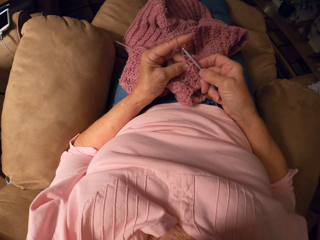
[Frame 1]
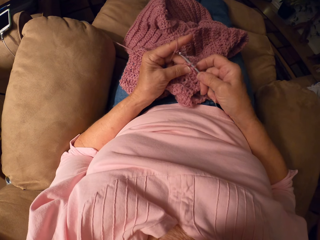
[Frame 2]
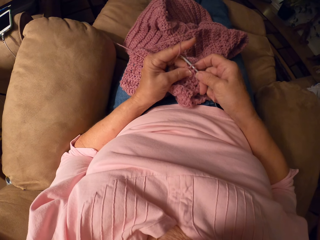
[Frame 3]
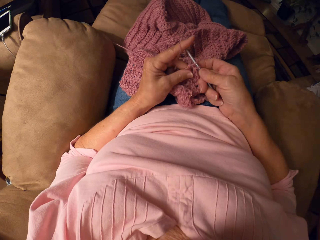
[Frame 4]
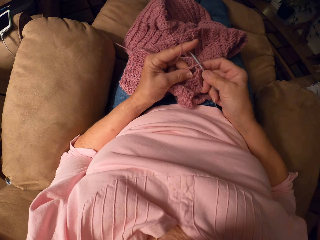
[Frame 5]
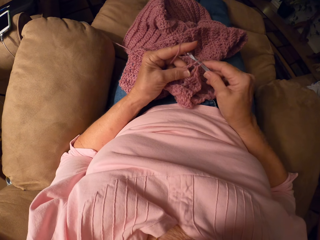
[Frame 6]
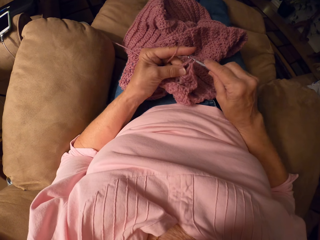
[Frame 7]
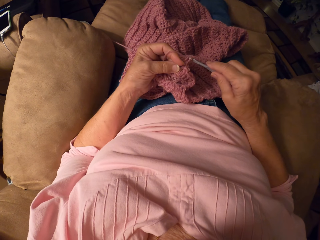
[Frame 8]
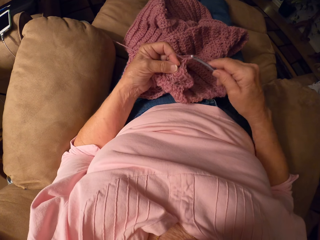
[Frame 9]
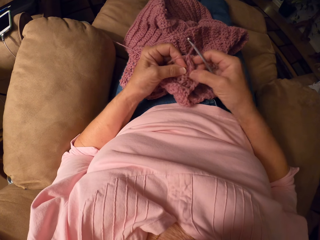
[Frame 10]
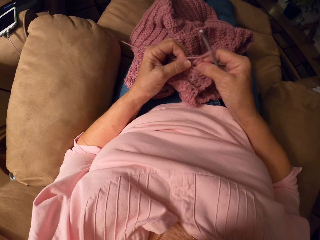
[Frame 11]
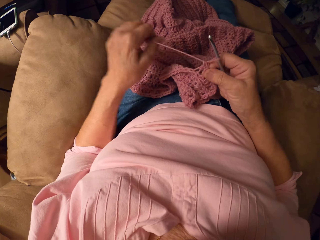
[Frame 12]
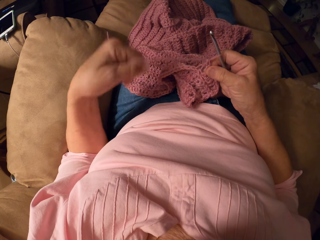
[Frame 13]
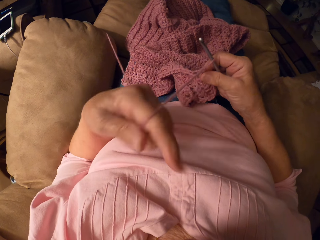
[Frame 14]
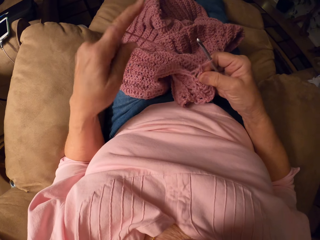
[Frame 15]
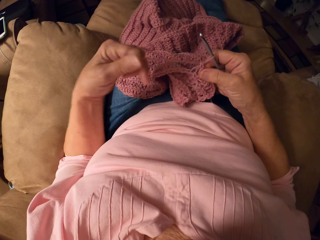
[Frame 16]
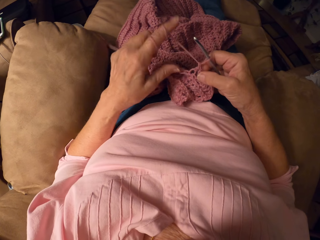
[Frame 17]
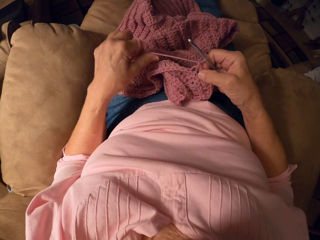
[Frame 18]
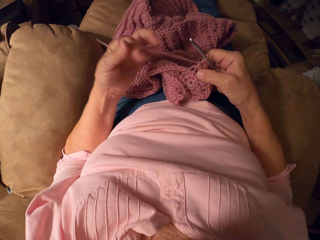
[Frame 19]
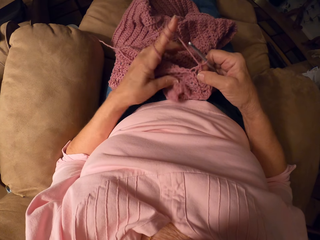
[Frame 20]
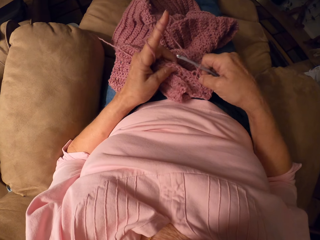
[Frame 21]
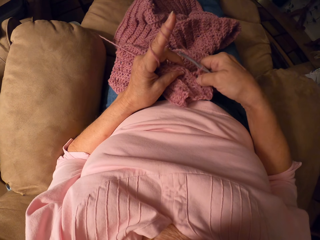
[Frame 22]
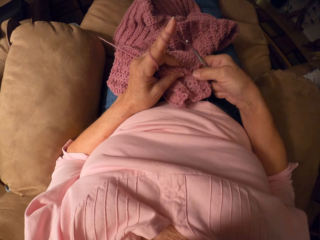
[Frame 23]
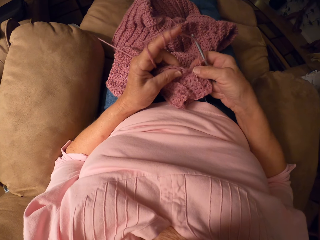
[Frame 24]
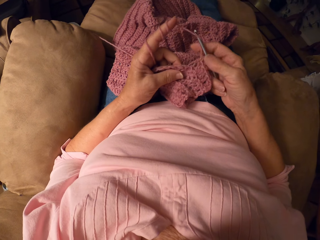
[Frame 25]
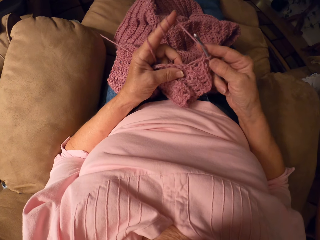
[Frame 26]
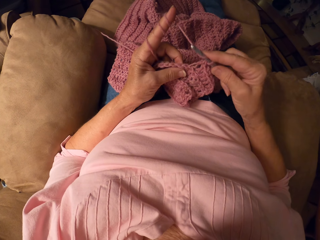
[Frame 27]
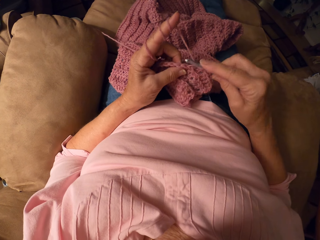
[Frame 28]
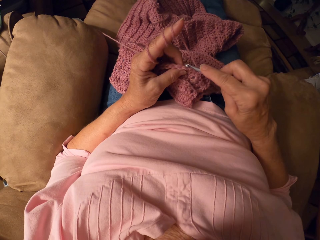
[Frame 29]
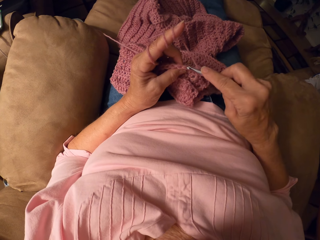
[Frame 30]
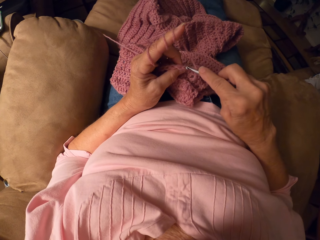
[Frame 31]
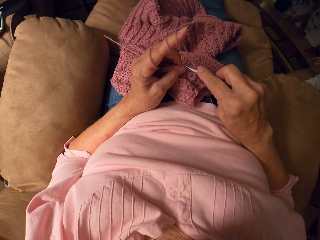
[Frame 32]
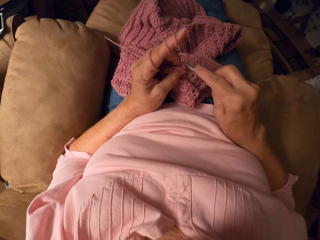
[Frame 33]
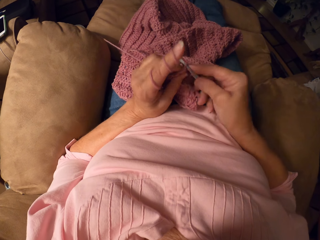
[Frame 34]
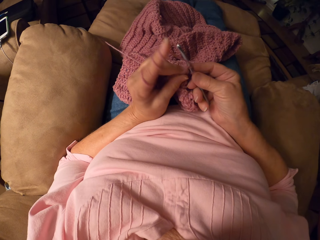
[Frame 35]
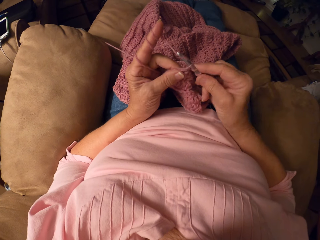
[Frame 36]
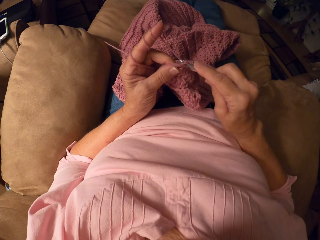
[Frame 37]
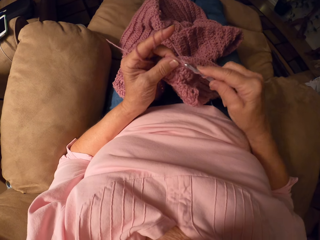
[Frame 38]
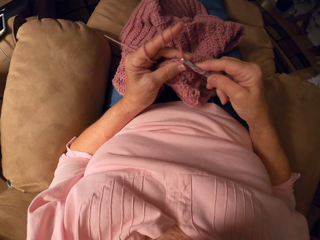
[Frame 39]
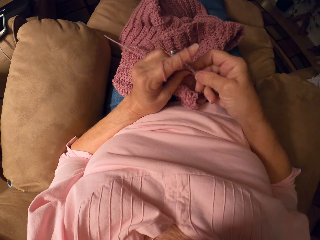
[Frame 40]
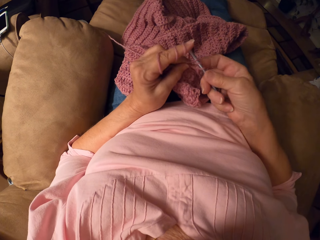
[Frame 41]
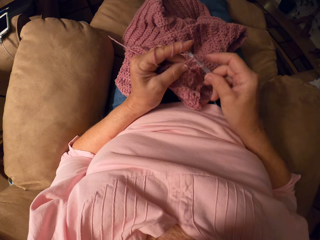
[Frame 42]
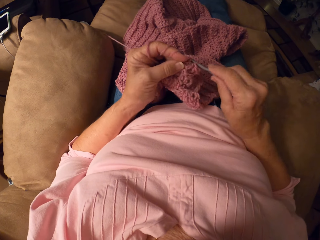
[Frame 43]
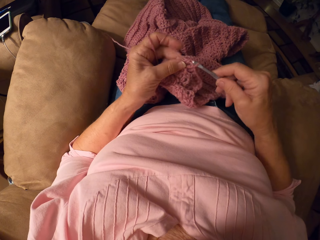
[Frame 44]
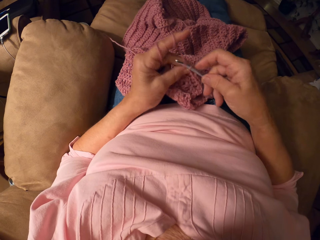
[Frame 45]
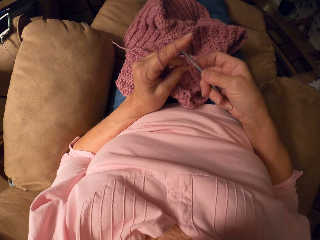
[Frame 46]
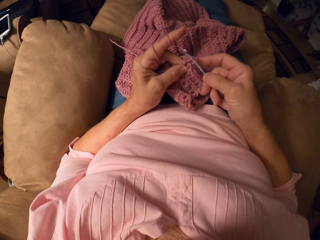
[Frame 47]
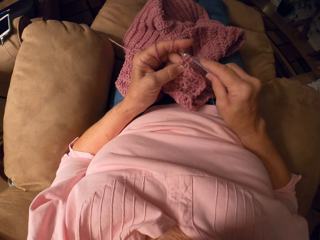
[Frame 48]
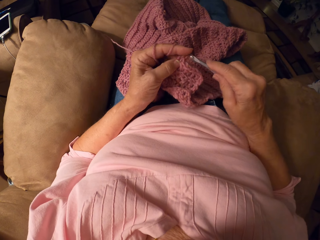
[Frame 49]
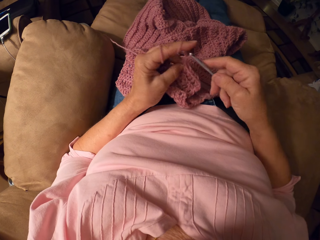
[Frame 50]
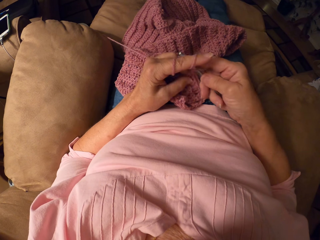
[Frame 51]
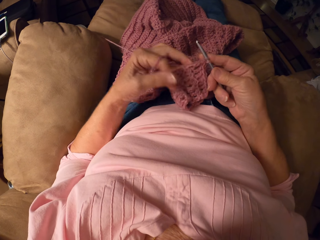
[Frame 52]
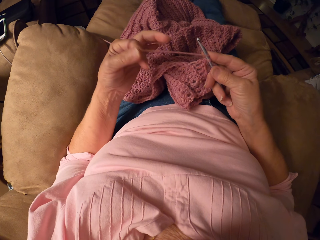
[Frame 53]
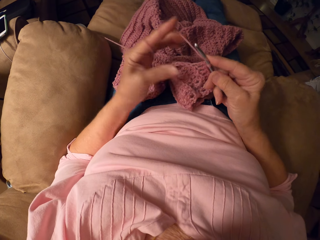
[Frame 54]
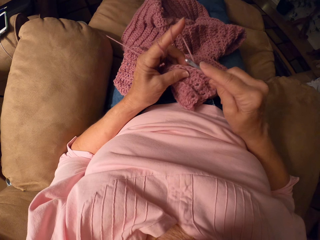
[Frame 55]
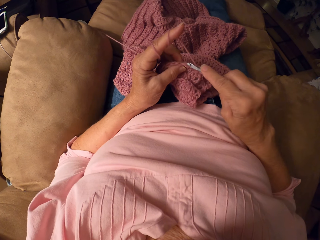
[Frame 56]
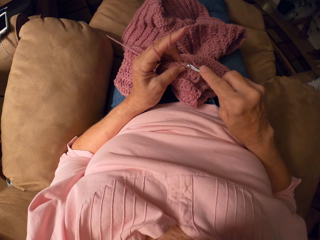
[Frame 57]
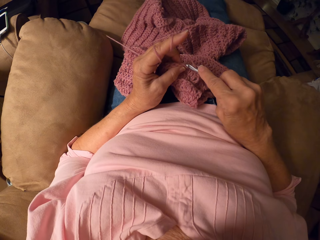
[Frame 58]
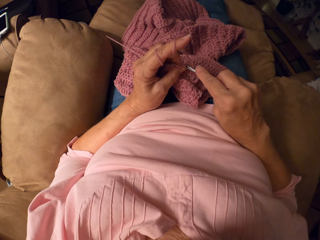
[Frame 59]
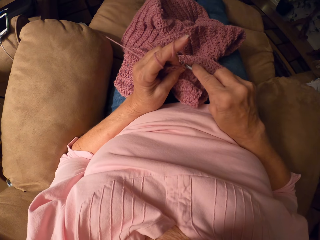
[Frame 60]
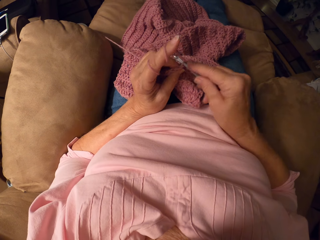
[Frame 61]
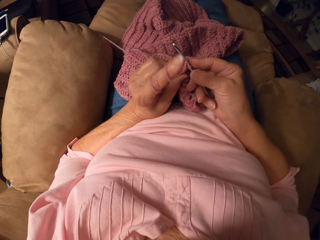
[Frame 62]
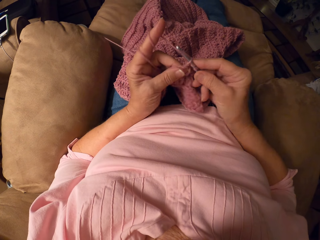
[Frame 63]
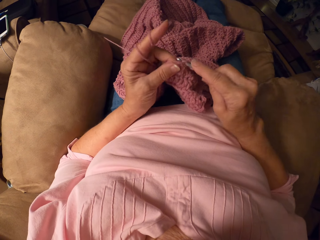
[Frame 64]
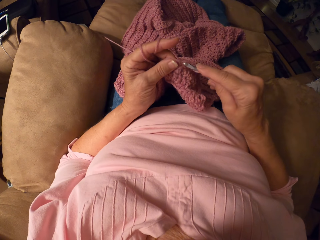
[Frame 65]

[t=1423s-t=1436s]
The camera wearer pulls the thread with a finger. They knit the cloth with a crochet hook and the thread.

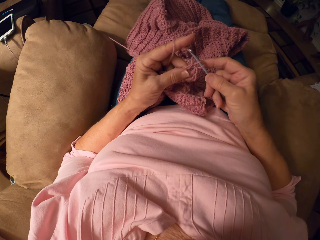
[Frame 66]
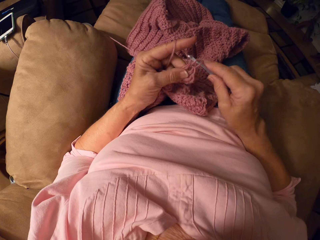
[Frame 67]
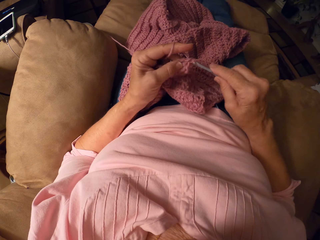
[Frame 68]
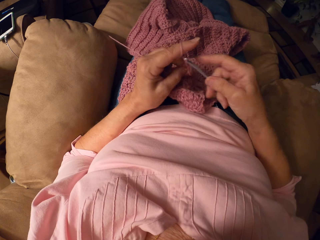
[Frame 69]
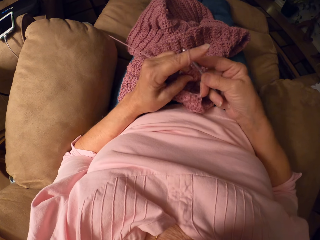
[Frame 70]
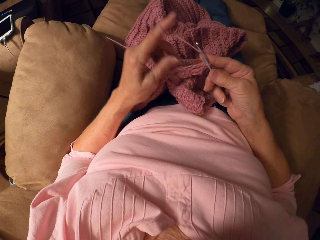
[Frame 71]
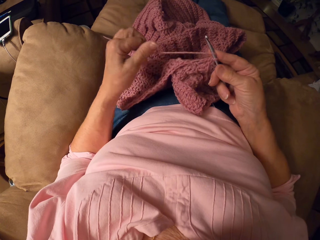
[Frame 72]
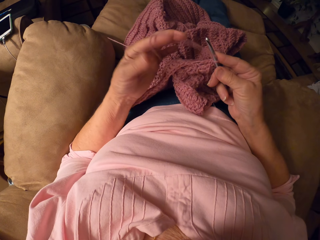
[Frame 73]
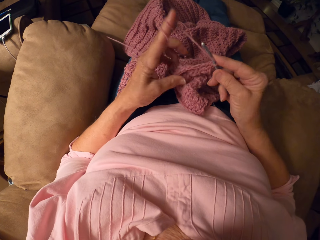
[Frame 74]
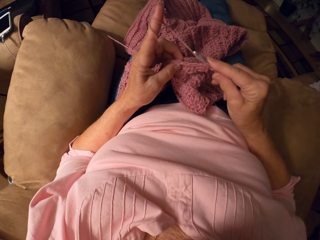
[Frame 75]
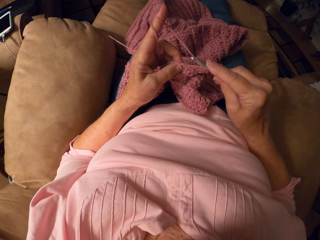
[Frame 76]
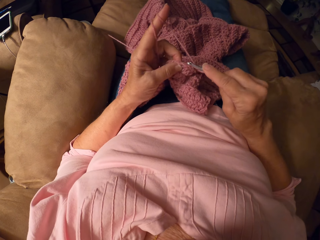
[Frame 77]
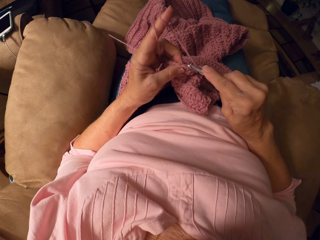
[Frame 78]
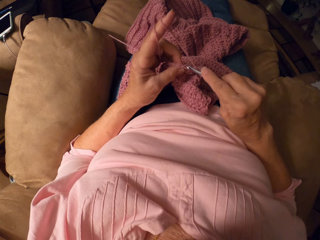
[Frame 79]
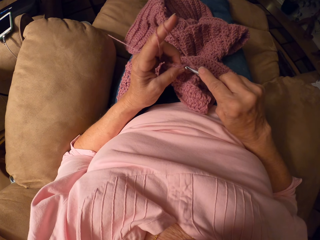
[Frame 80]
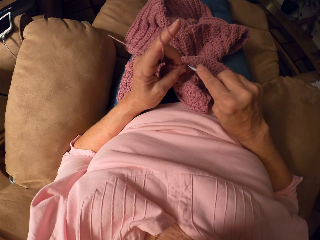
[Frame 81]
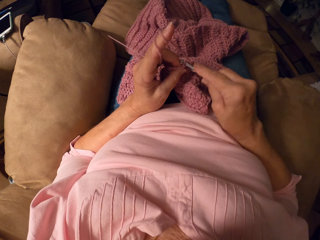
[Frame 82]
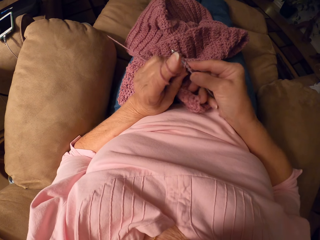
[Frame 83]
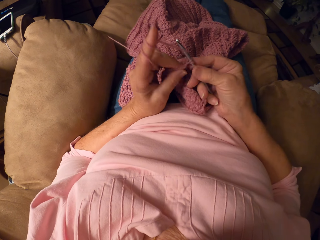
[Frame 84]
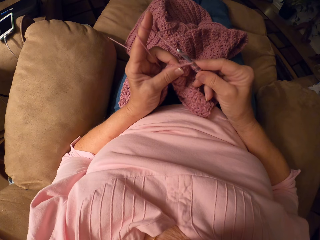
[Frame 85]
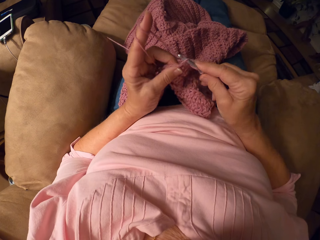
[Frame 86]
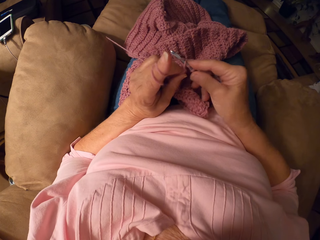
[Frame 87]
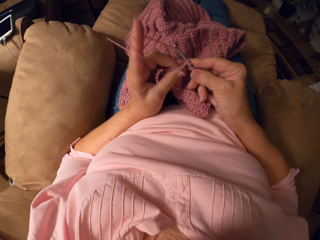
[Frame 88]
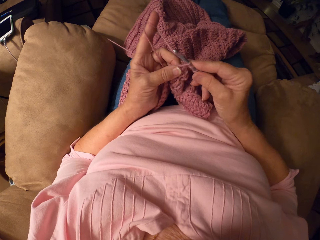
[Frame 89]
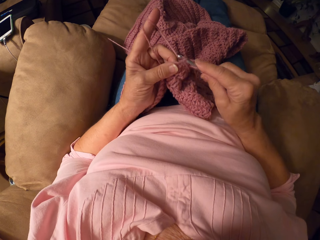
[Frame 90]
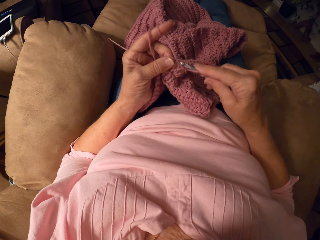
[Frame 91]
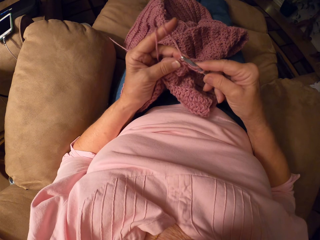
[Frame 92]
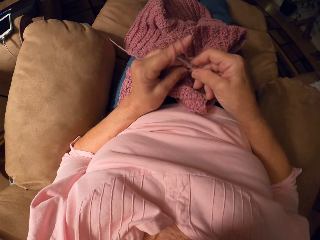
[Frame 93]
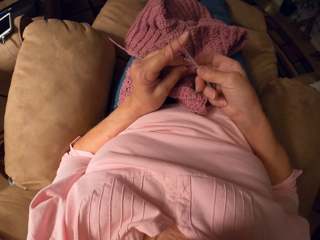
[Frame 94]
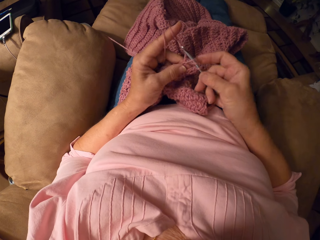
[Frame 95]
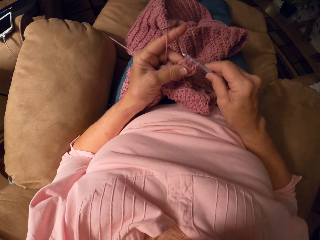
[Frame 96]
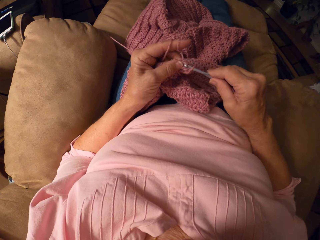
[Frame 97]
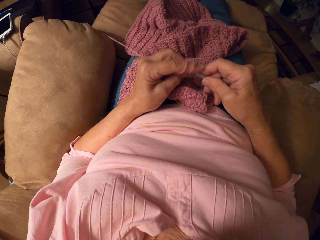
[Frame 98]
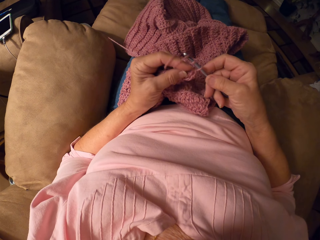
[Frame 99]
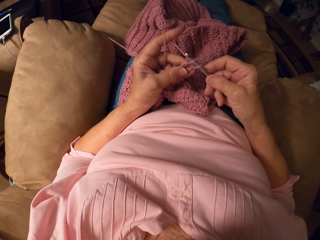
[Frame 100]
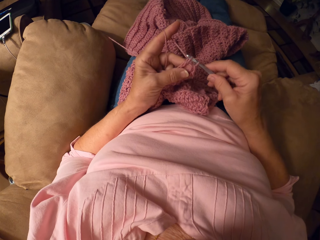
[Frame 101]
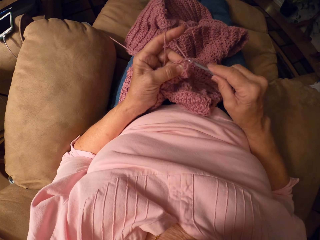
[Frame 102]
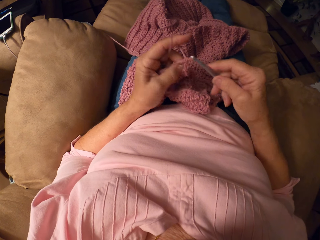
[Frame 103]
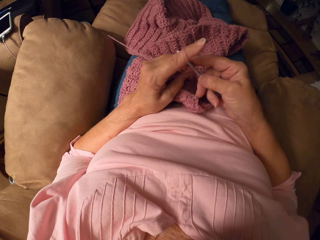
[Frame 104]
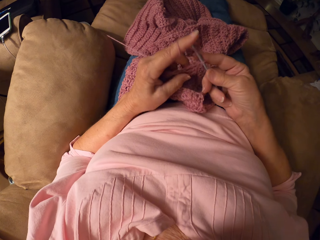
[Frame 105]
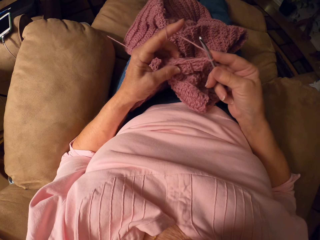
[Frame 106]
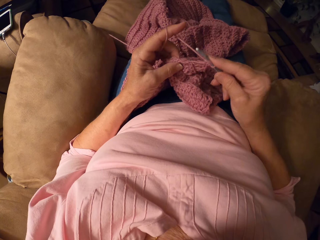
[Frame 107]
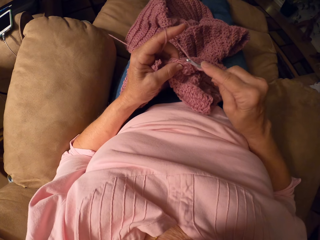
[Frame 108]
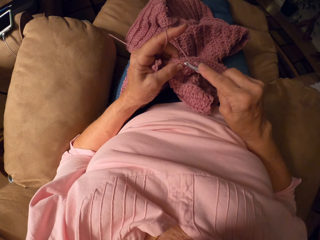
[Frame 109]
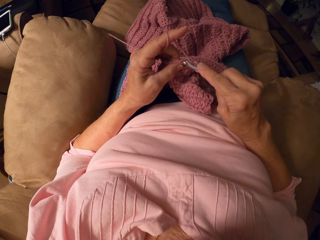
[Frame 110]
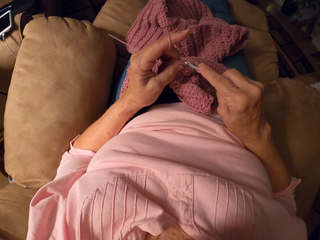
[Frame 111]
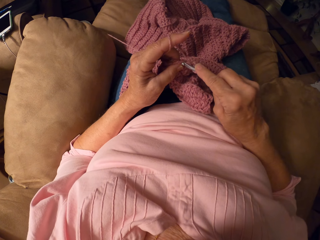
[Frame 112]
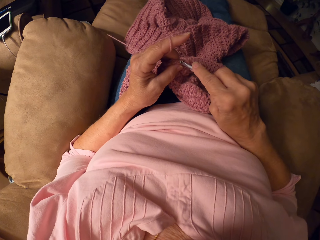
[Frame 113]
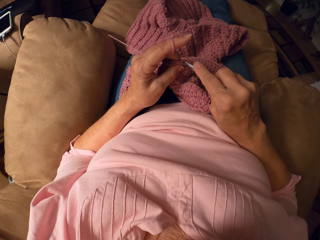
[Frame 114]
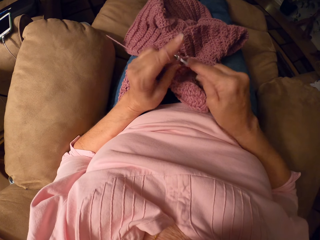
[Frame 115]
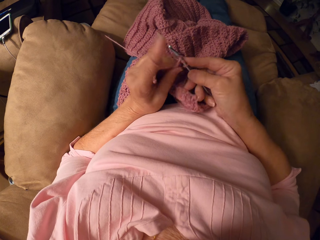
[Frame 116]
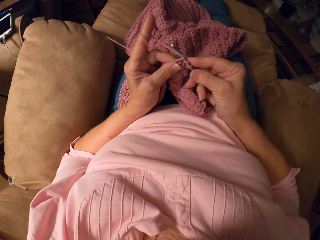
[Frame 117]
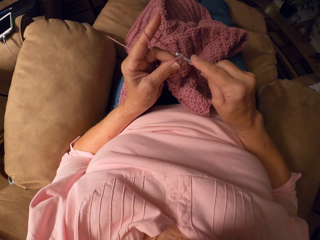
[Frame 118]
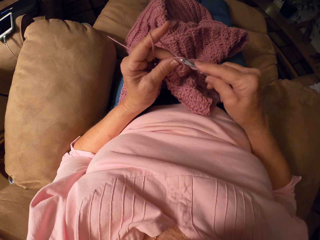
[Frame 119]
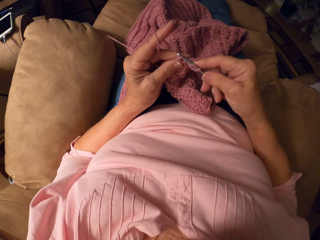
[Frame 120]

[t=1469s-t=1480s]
The camera wearer pulls the thread with a finger. They knit the cloth with a crochet hook and the thread.
